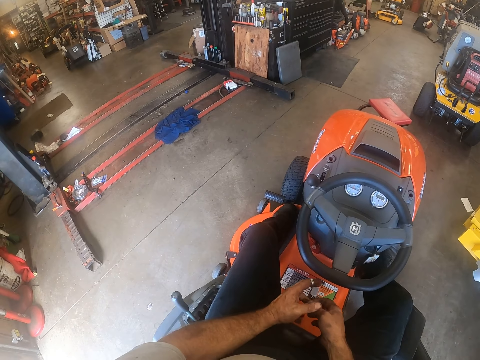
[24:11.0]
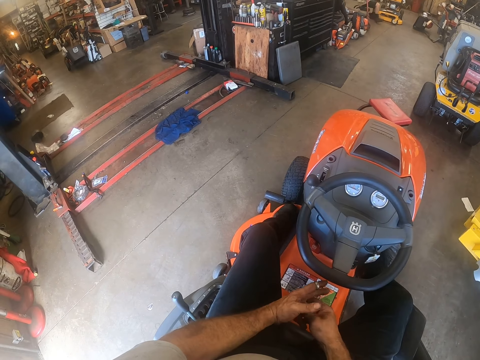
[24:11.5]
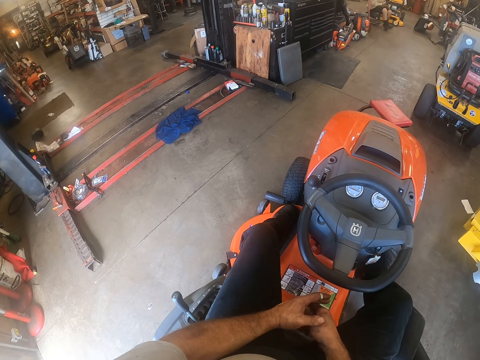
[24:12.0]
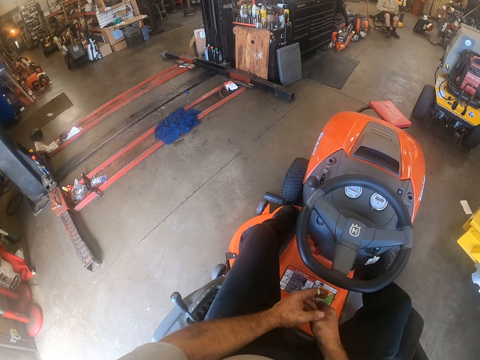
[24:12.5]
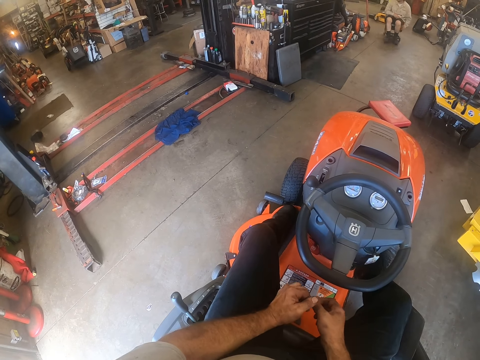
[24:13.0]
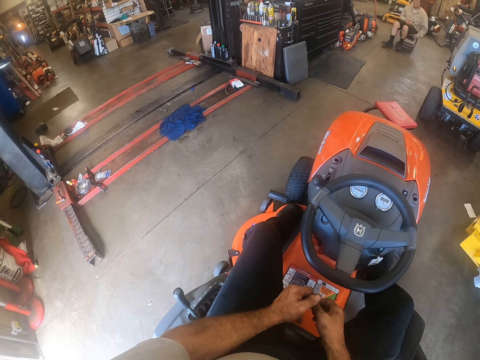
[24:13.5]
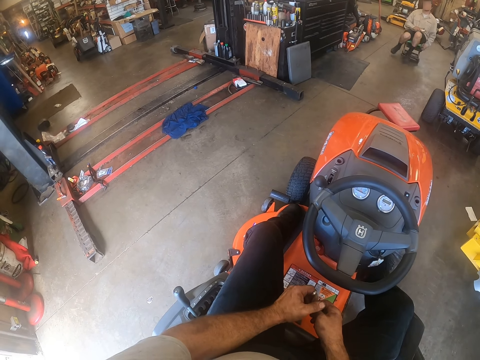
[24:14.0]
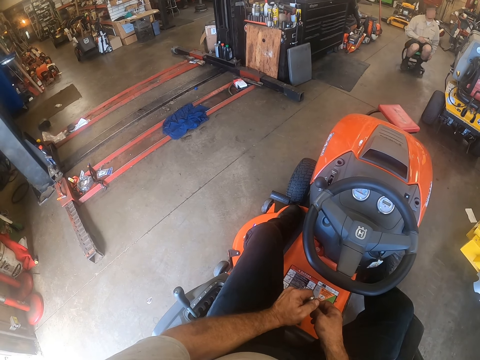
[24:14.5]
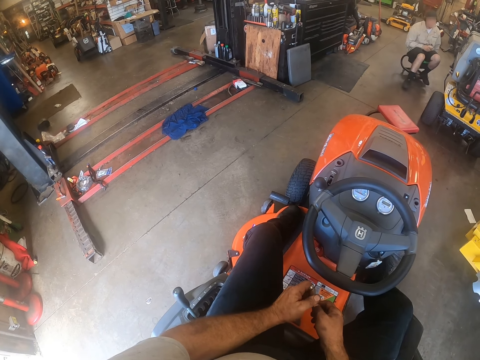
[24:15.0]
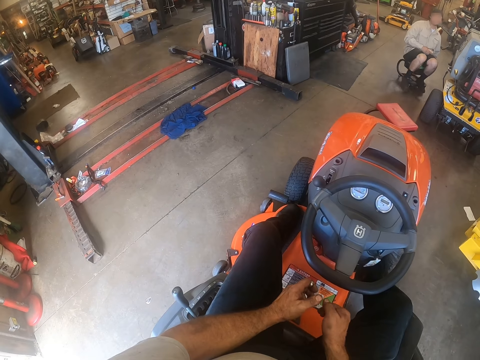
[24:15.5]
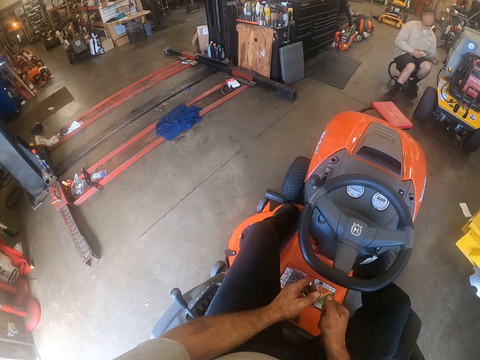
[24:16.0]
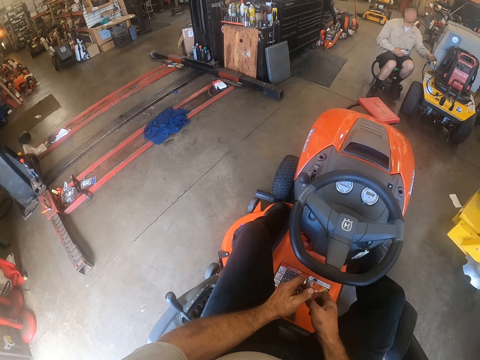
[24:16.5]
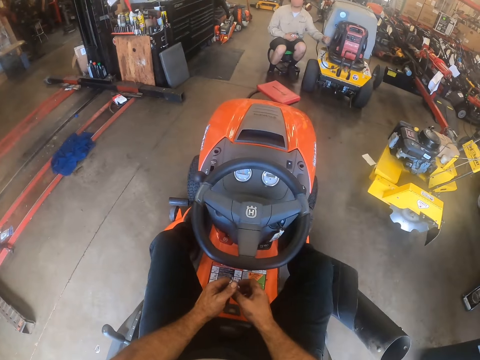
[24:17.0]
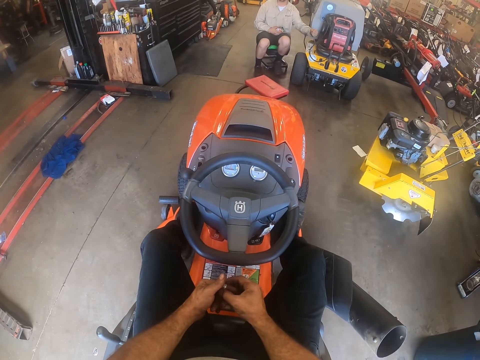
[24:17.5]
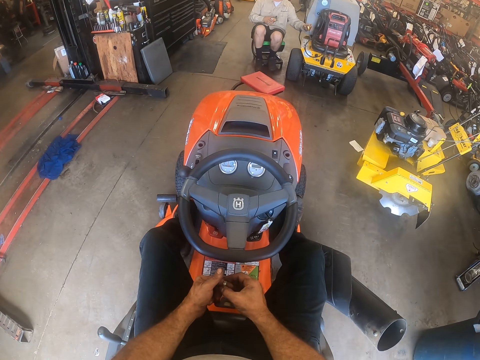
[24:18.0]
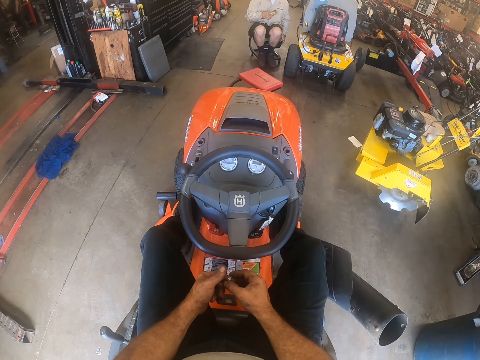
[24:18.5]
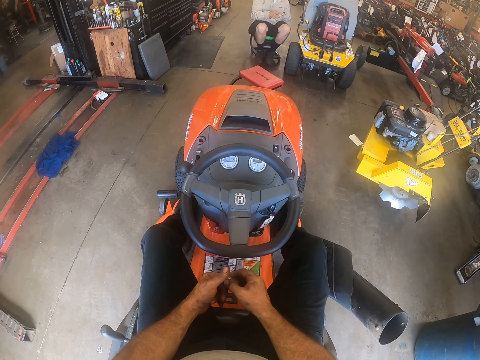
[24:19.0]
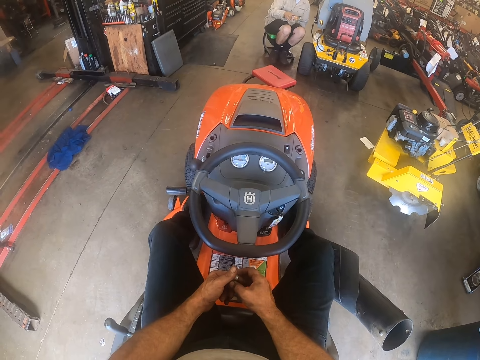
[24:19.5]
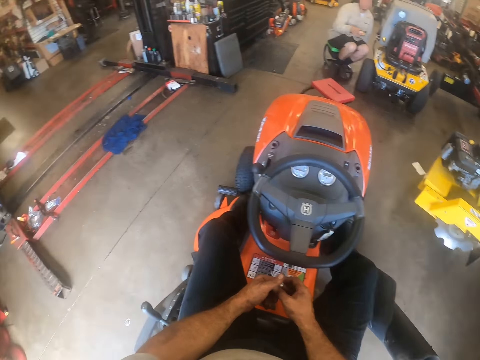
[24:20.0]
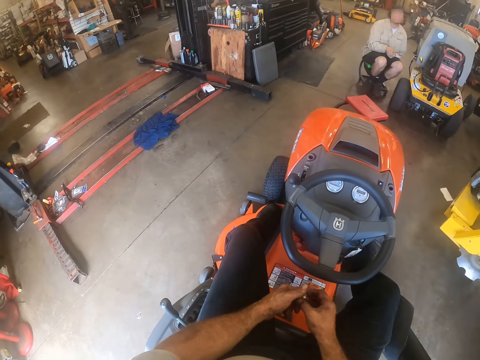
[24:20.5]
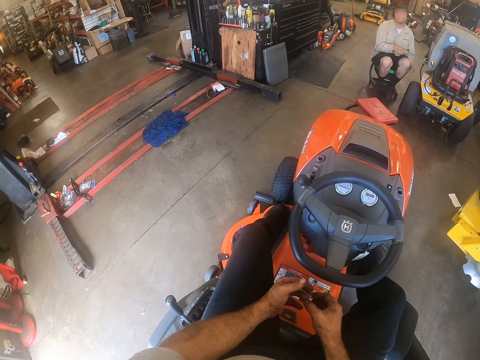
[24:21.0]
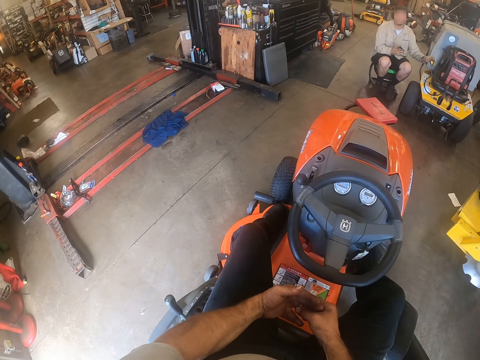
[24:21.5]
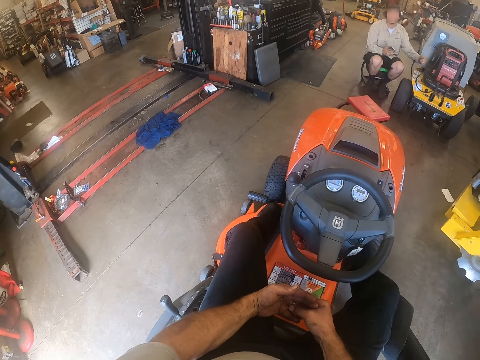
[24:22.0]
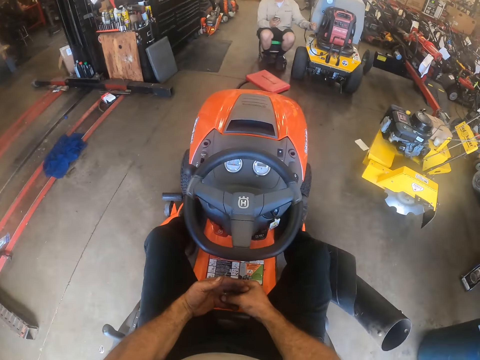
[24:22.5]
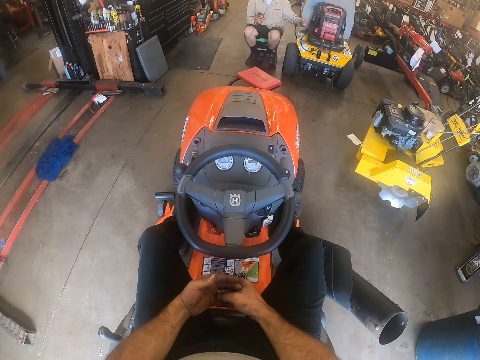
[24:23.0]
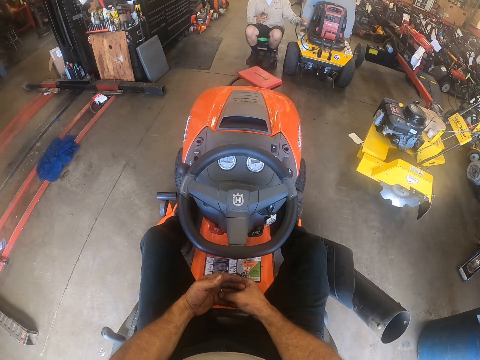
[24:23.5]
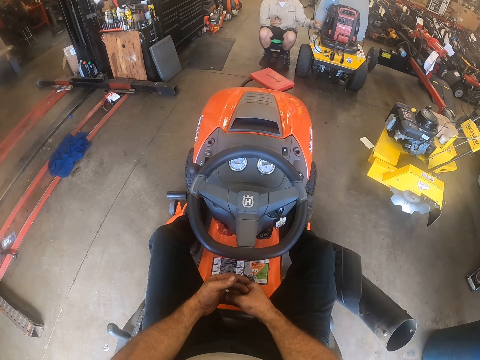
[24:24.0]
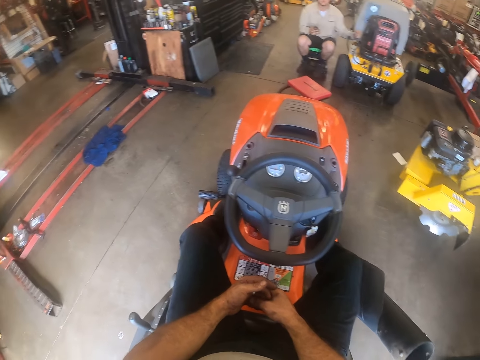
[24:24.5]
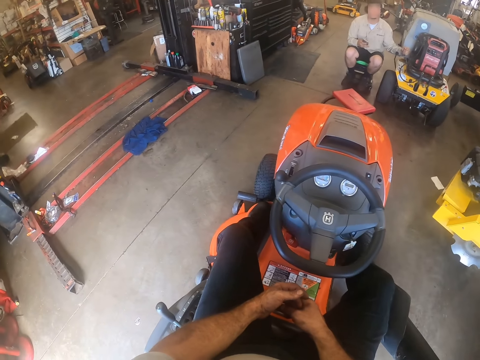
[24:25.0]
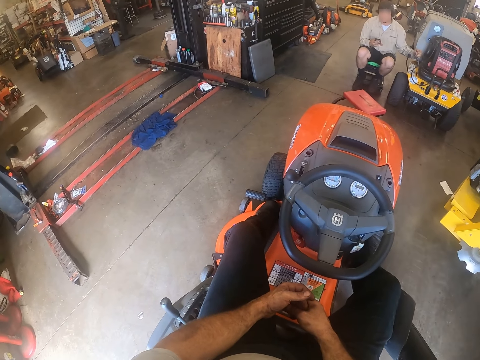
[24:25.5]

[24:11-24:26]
A person moves around on a stool. The camera wearer communicates with the person.

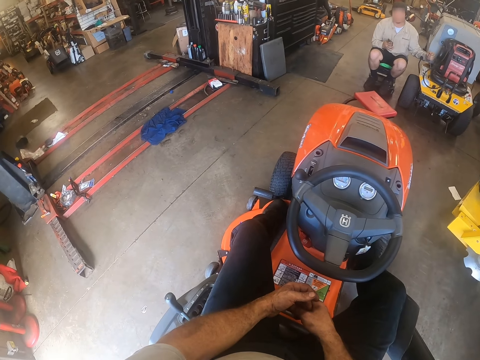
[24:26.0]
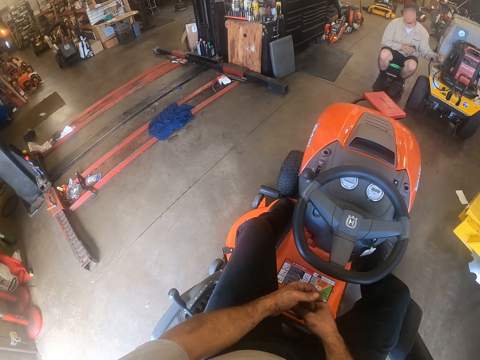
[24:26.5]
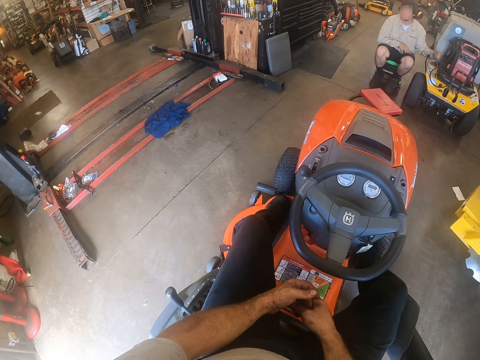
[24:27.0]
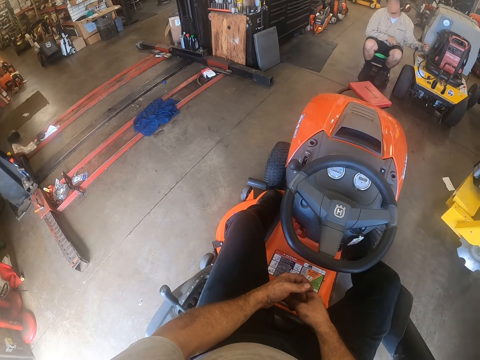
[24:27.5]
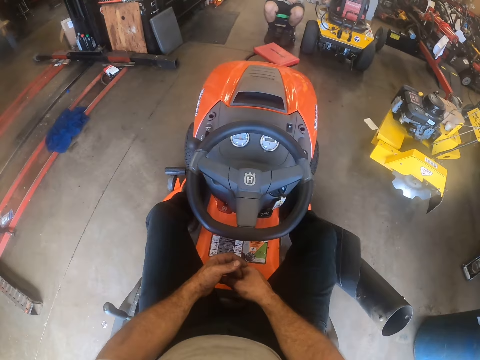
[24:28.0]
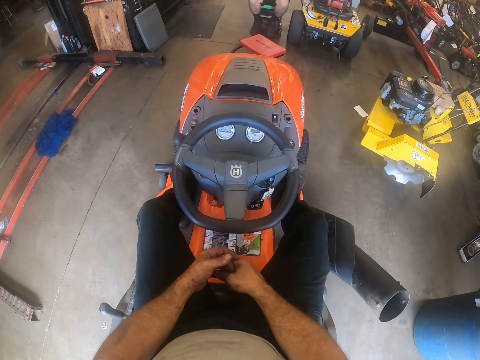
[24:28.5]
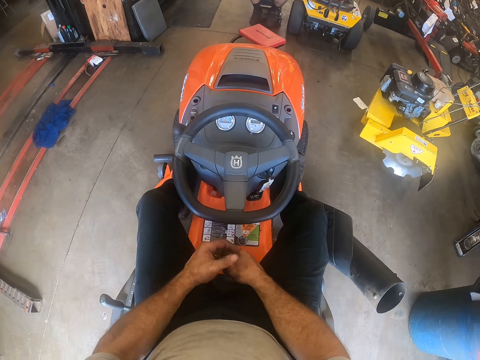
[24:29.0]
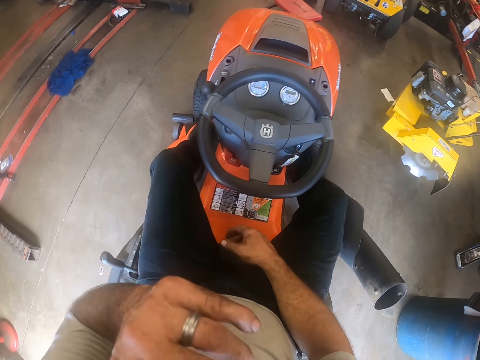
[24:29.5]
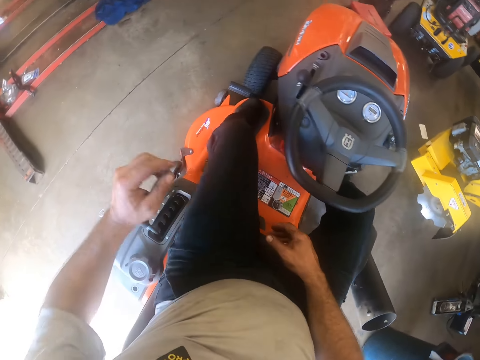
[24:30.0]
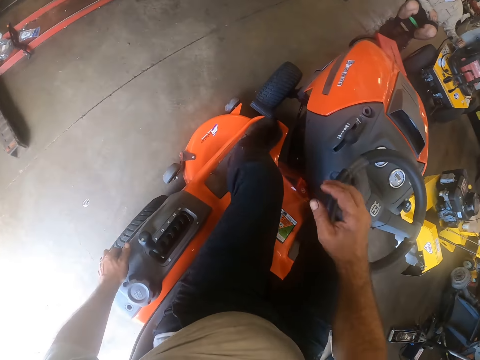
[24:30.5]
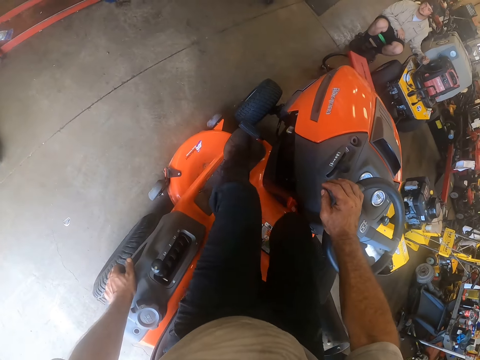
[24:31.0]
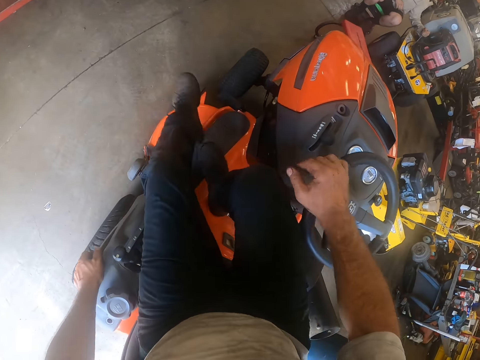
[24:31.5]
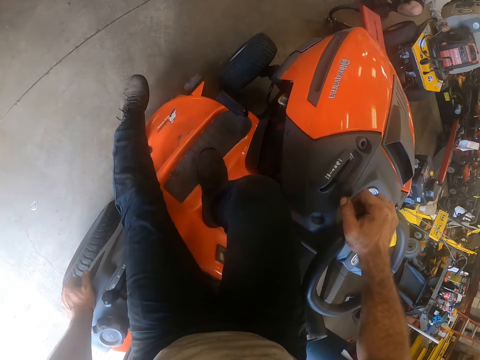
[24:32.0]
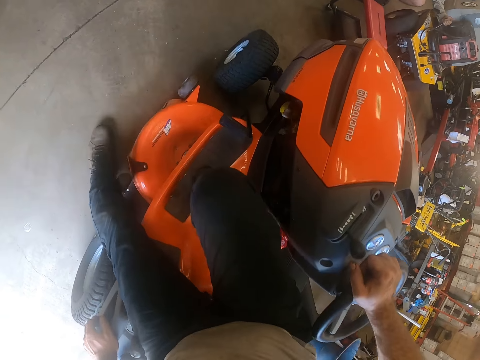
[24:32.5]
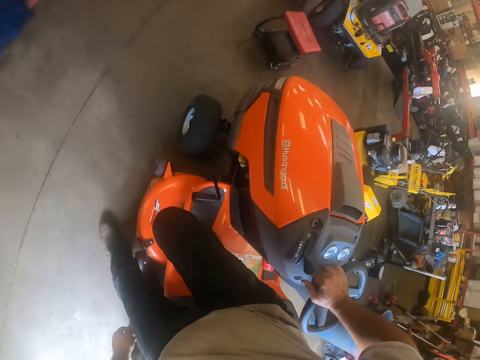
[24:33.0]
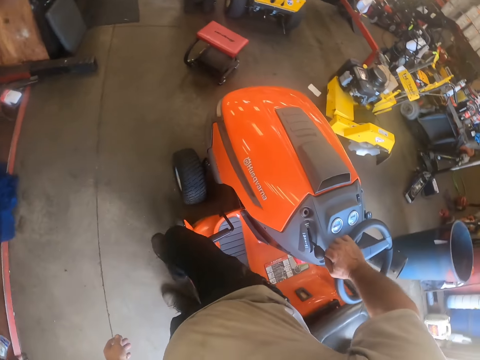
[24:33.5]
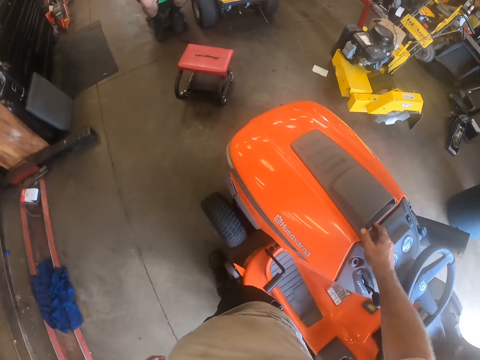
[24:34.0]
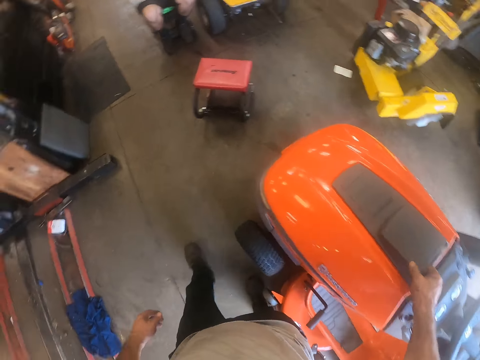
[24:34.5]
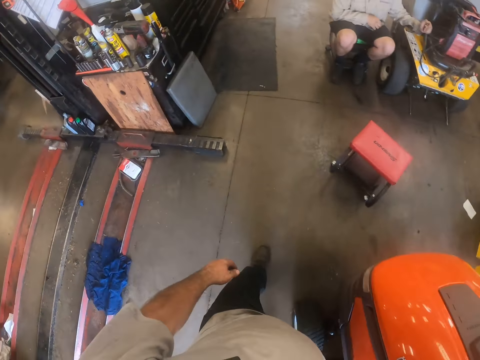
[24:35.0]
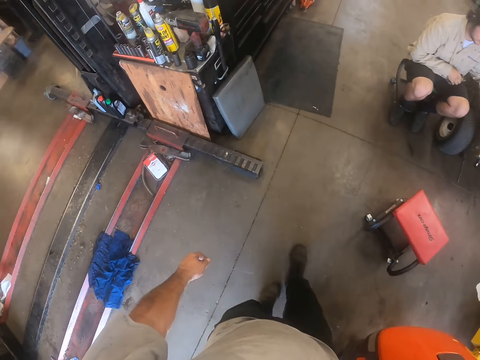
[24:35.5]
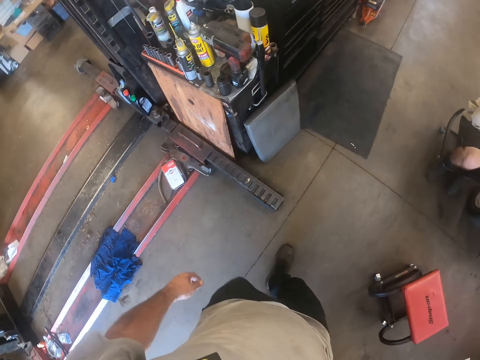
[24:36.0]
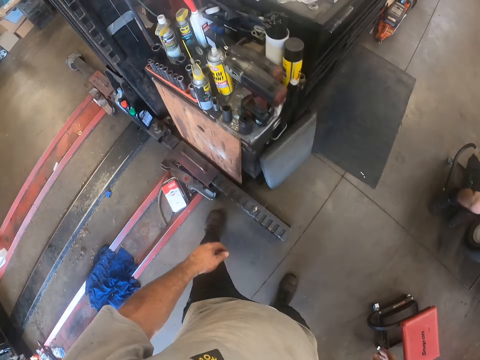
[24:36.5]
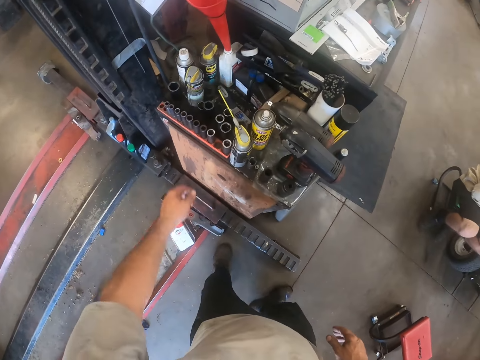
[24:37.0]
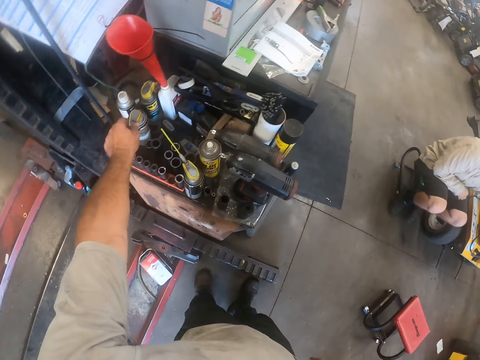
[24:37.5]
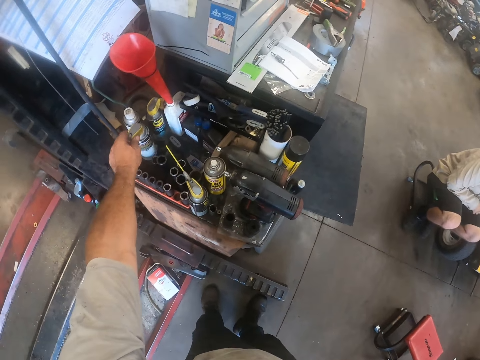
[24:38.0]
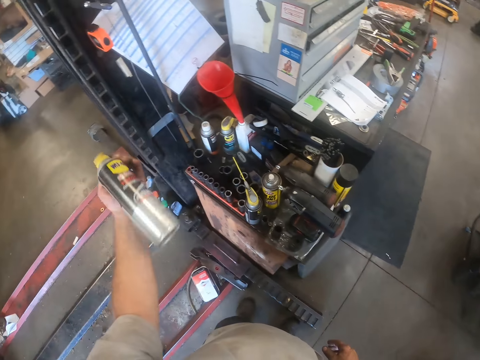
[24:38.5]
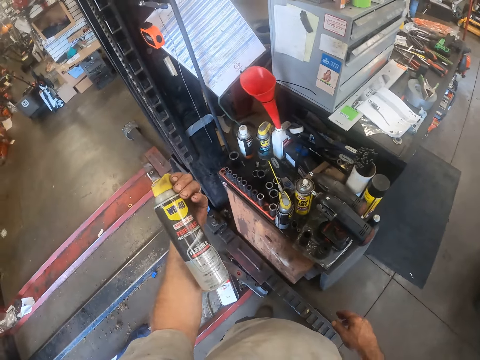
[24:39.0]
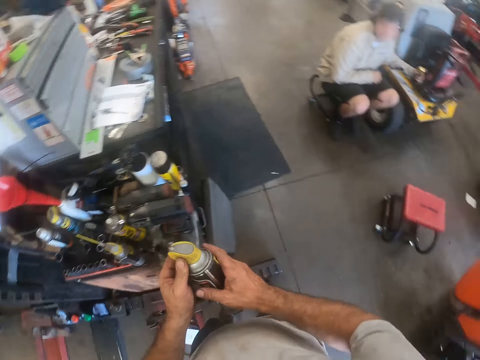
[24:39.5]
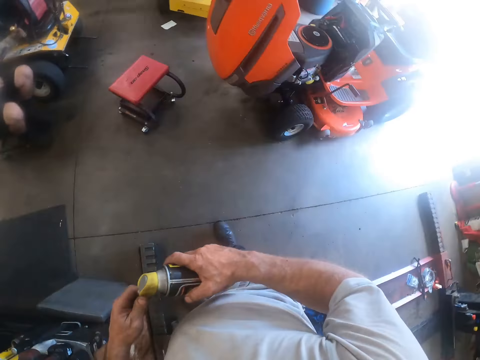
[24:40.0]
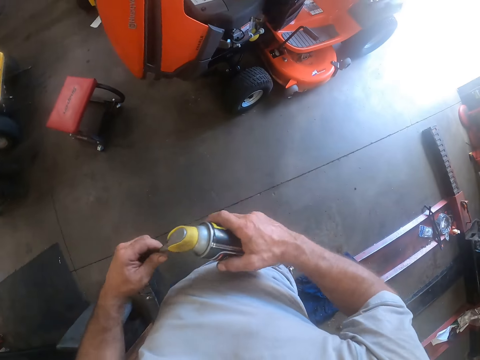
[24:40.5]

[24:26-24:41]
The camera wearer does something. He gets down from the lawn mower. He walks around. He picks up a bottle of grease from a shelf with his left hand. He holds the lubricant container. He passes the bottle of grease to his right hand.
